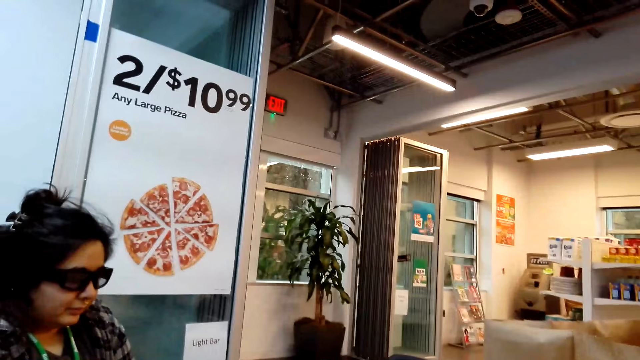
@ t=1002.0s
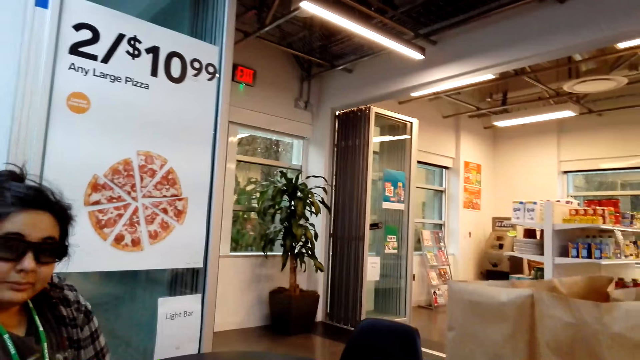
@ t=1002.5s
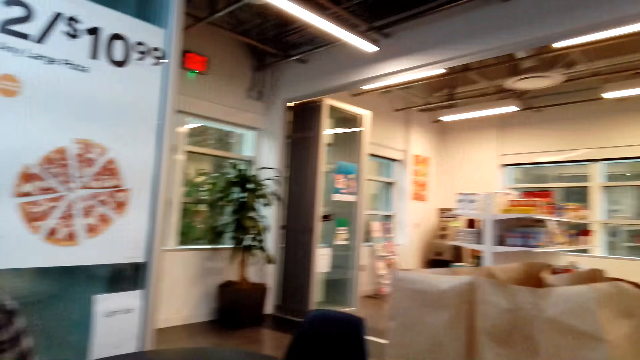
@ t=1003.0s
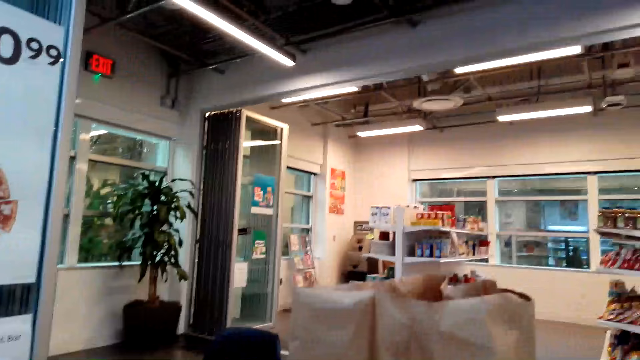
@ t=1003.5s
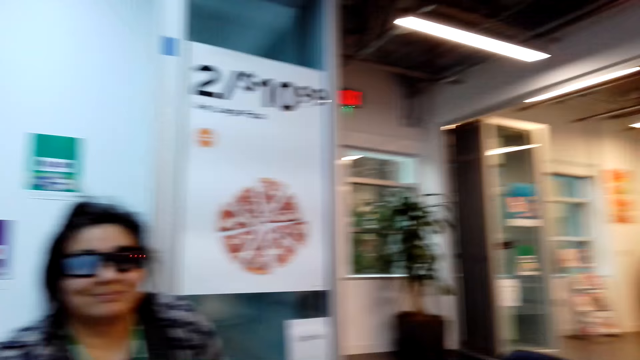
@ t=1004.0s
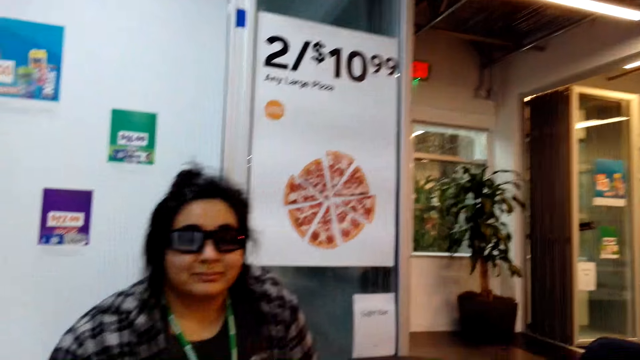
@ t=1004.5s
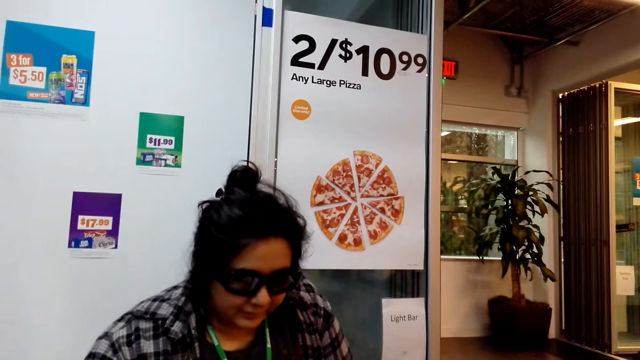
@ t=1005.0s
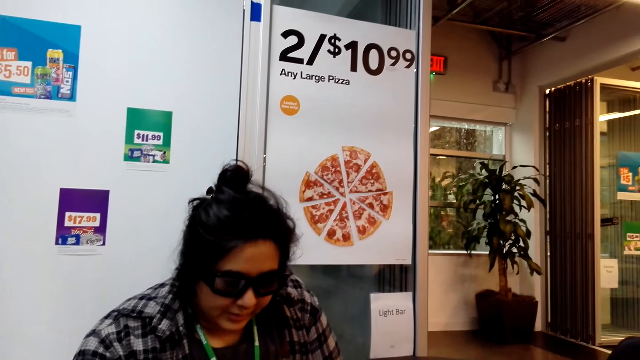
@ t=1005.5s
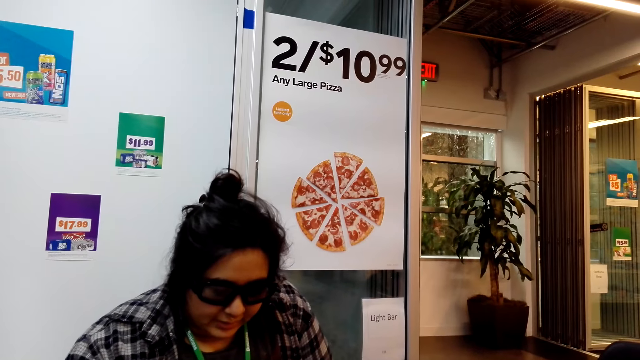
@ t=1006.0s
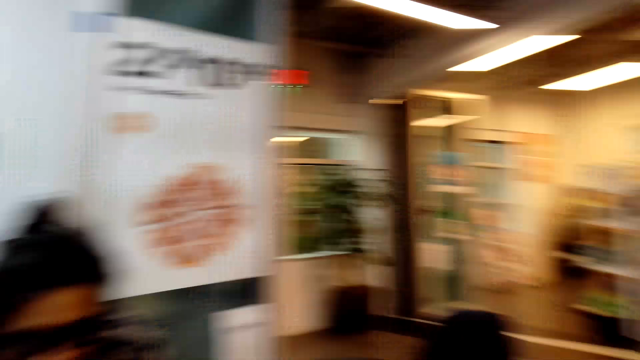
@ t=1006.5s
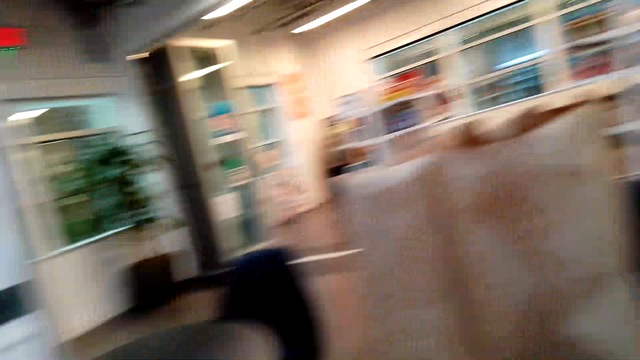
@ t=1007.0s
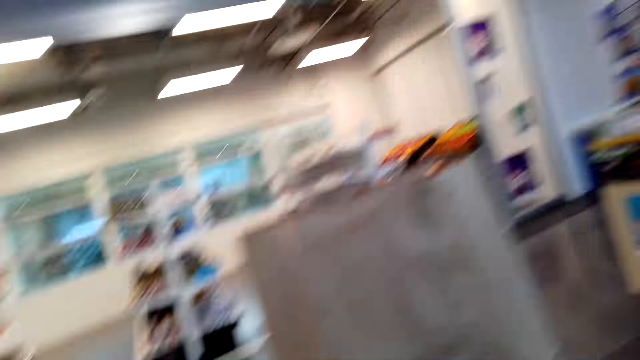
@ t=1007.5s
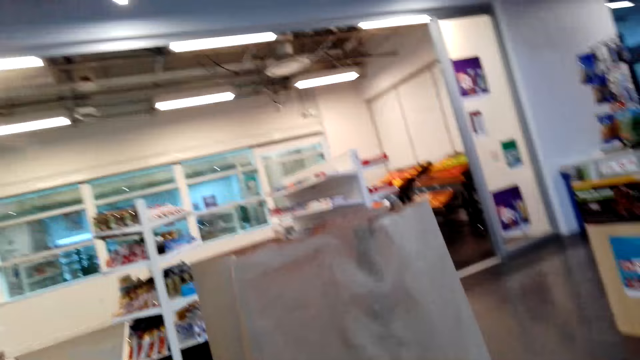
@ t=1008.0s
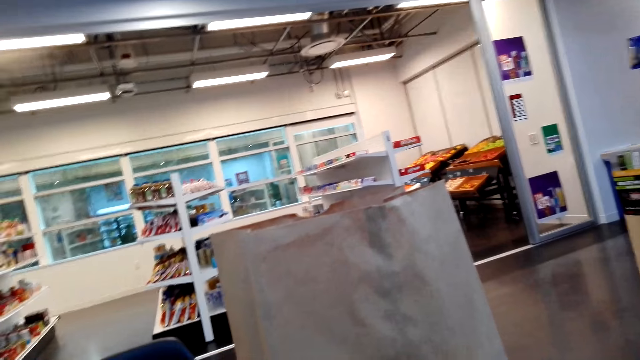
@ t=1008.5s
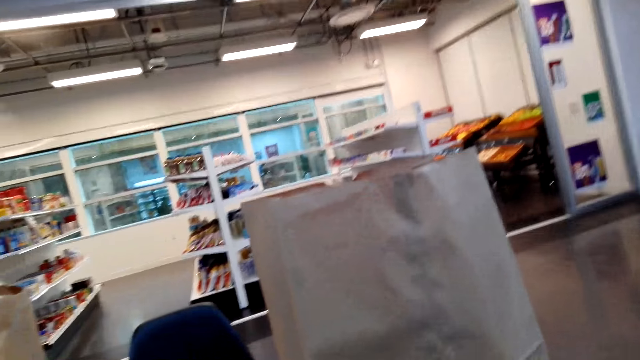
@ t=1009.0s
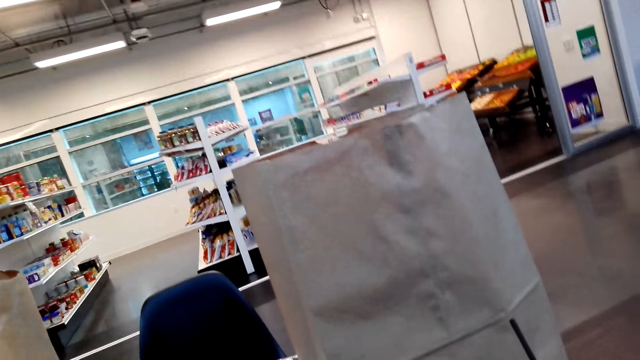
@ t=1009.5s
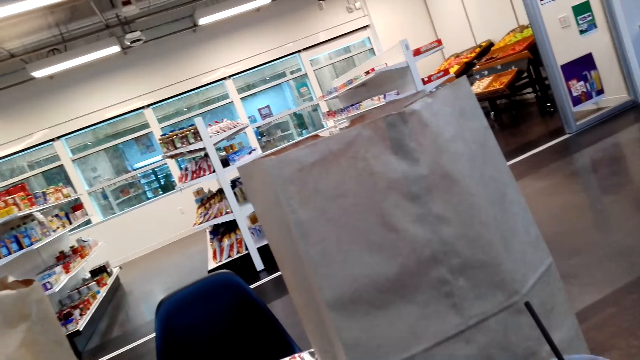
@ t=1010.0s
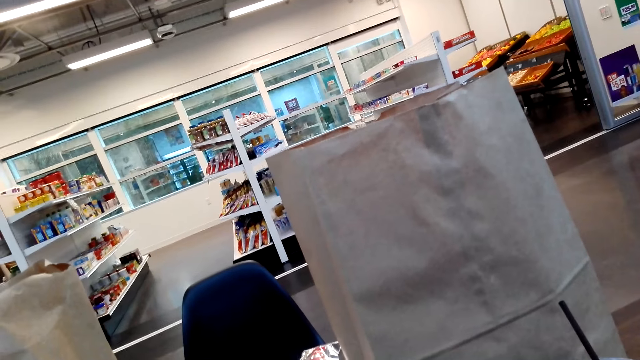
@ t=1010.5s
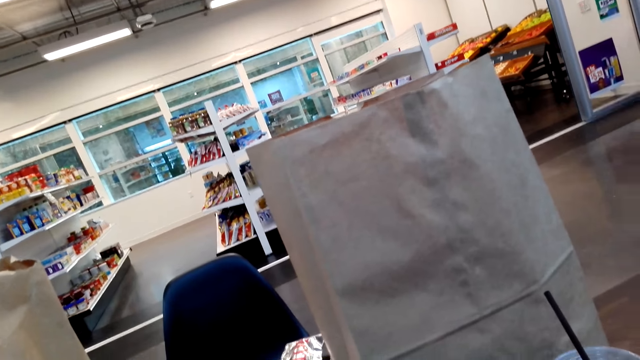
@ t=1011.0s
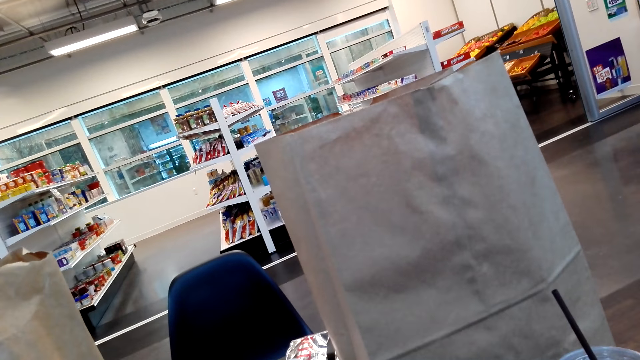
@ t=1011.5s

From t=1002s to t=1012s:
The camera wearer interacts with a person. They turn around. They look around.

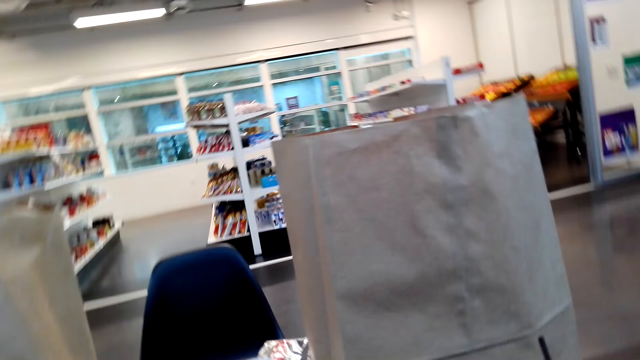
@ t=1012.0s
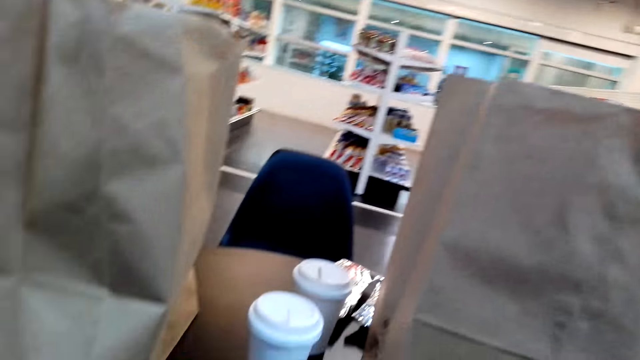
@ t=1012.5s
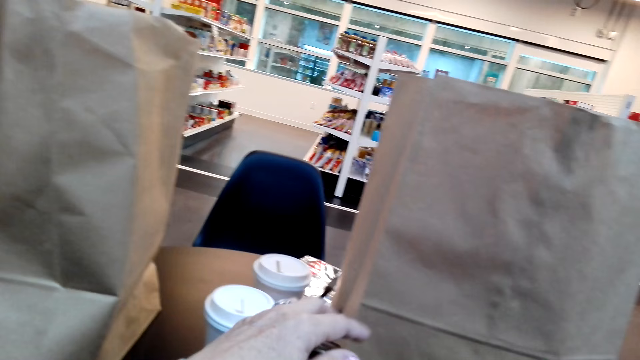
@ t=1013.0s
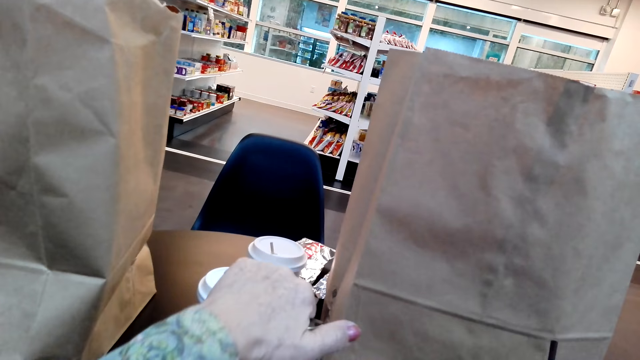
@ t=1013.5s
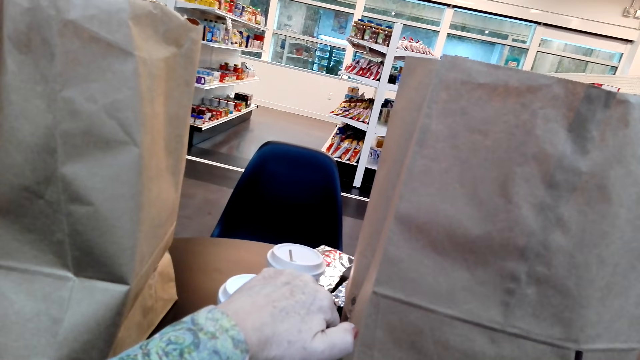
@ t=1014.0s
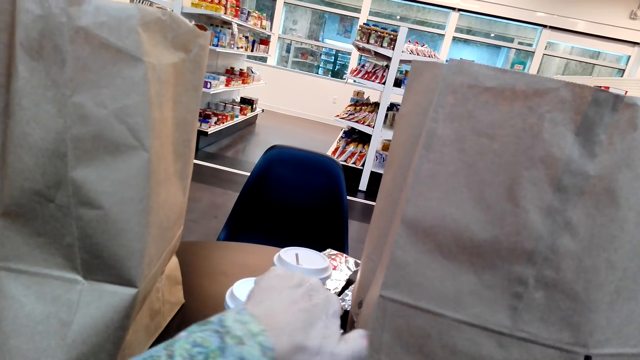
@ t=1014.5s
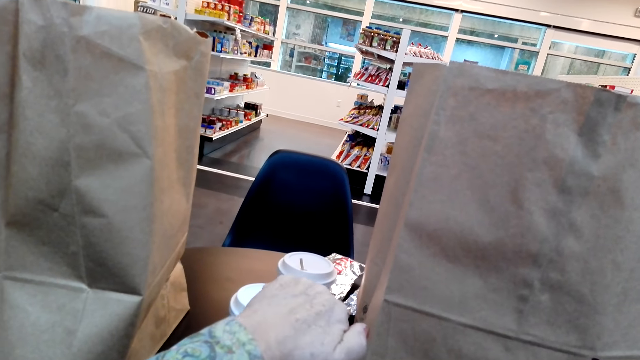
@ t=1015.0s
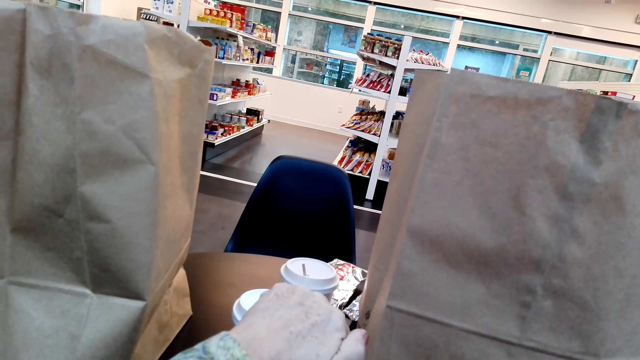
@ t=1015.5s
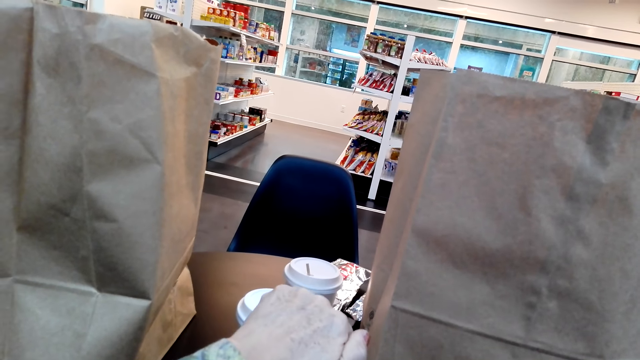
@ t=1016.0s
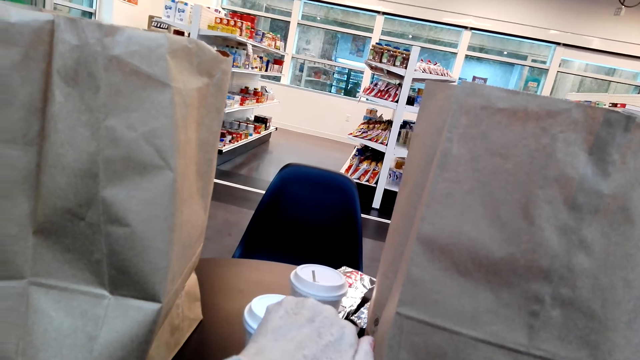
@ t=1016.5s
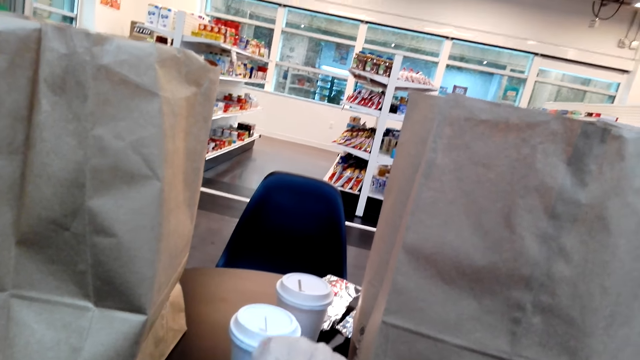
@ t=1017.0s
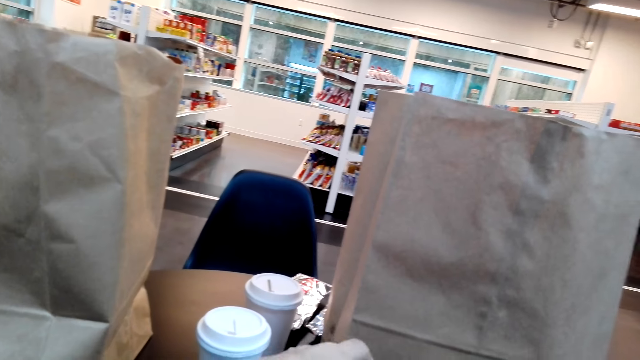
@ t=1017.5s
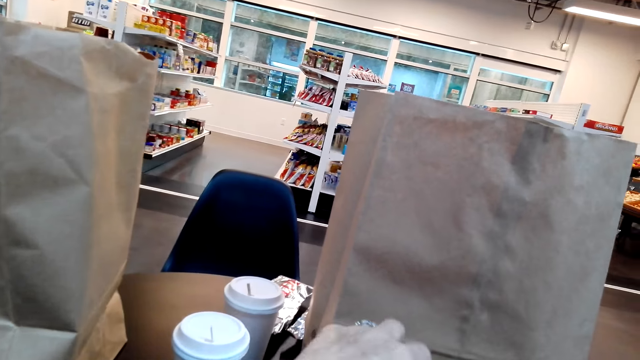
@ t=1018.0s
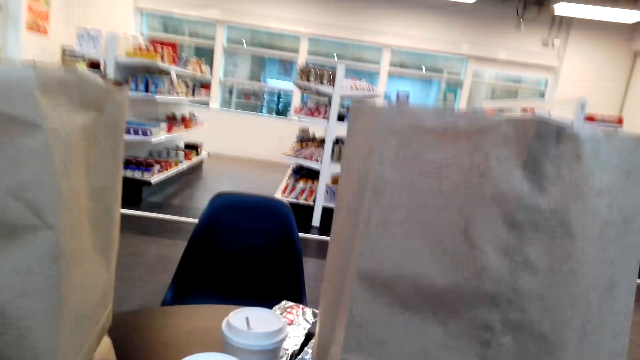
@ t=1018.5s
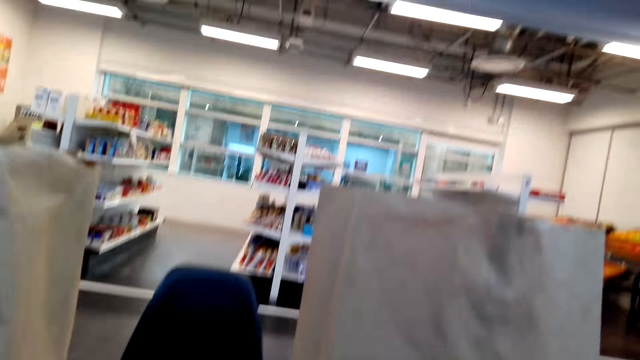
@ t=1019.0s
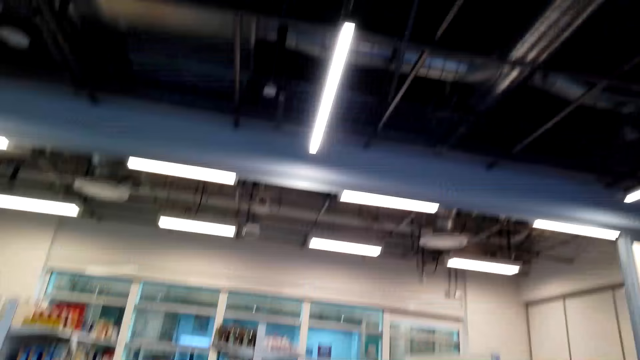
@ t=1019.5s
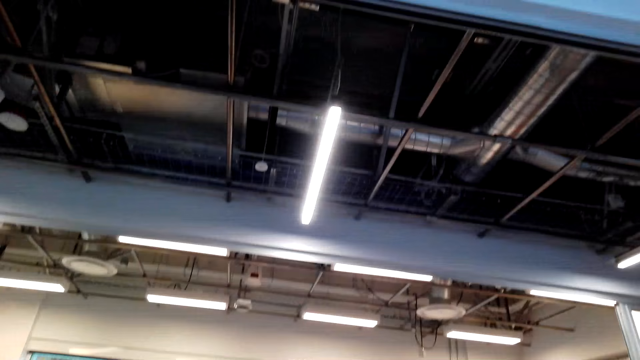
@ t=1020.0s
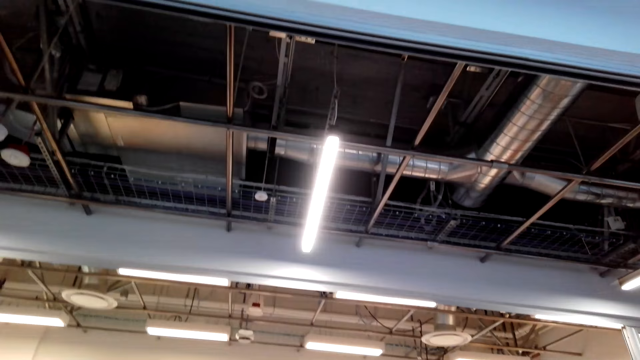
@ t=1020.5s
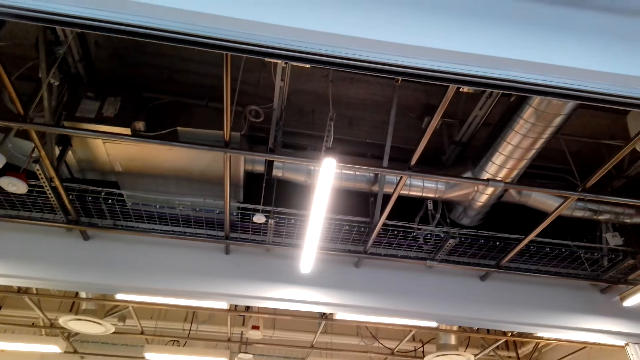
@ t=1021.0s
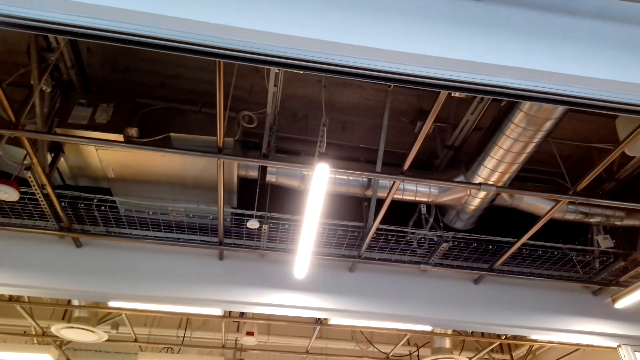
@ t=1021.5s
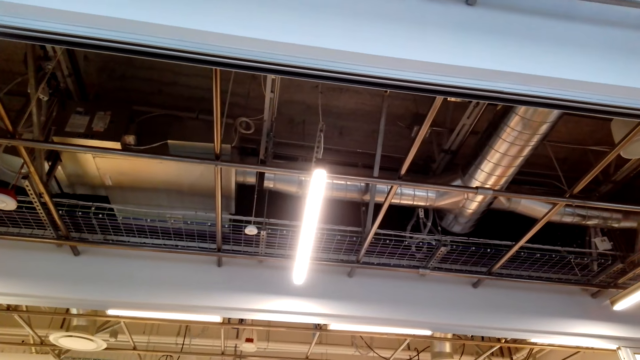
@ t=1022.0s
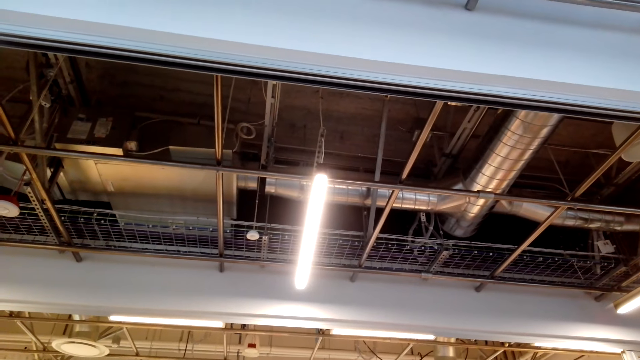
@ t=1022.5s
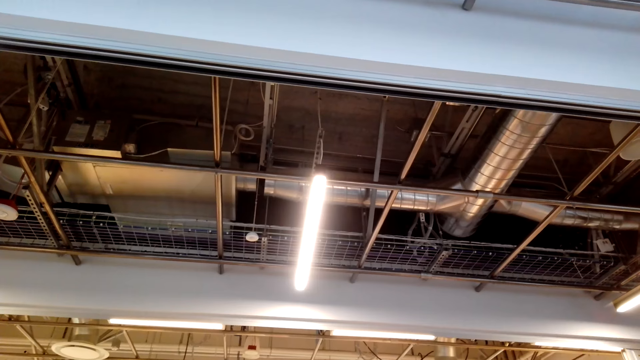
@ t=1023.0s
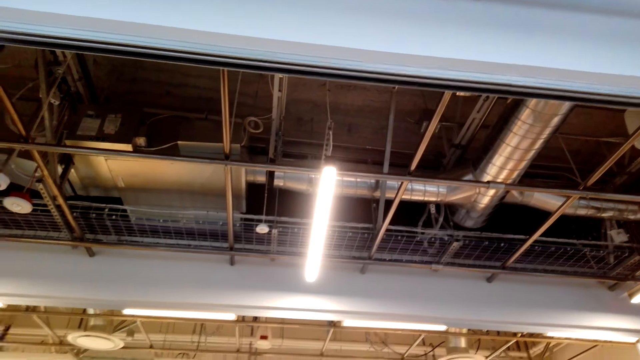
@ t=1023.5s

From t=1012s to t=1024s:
The camera wearer moves the left hand. They open a bottle with the left hand. They touch something. They look in the ceiling.
